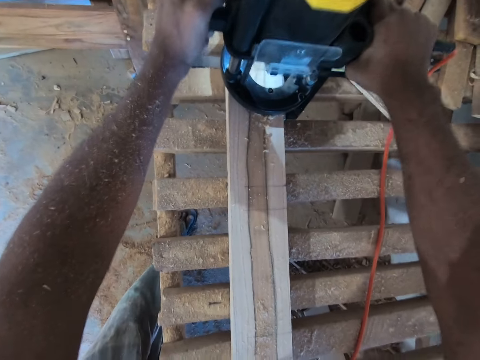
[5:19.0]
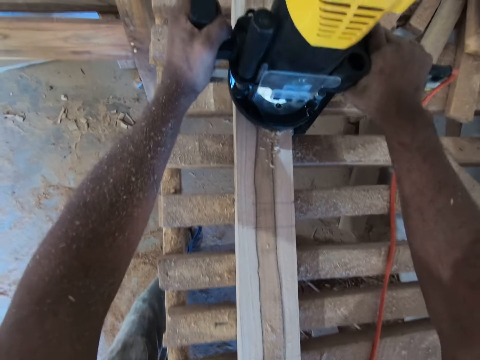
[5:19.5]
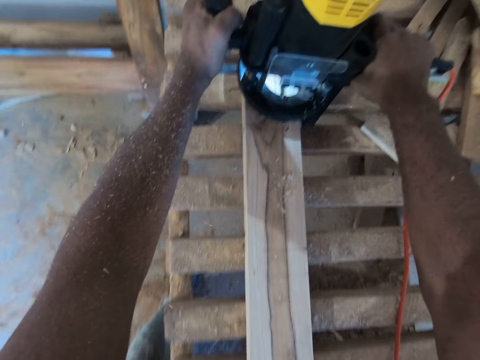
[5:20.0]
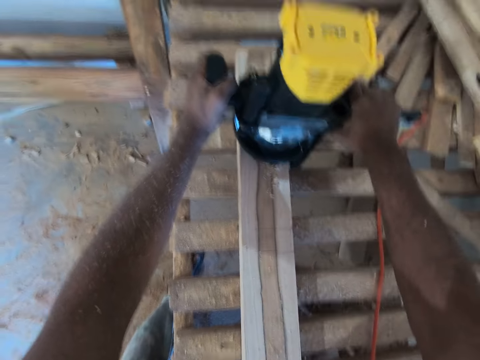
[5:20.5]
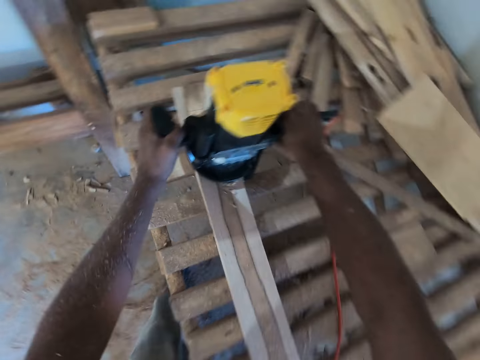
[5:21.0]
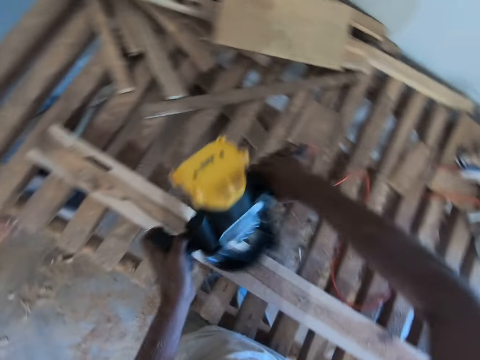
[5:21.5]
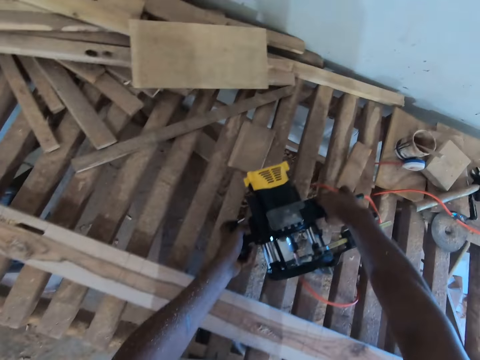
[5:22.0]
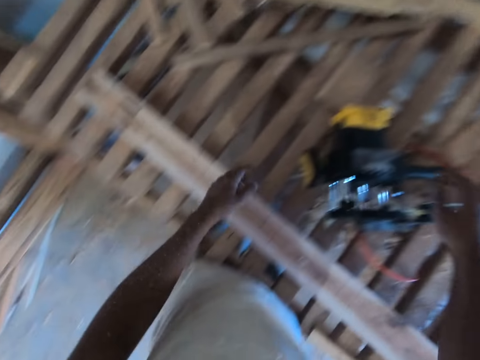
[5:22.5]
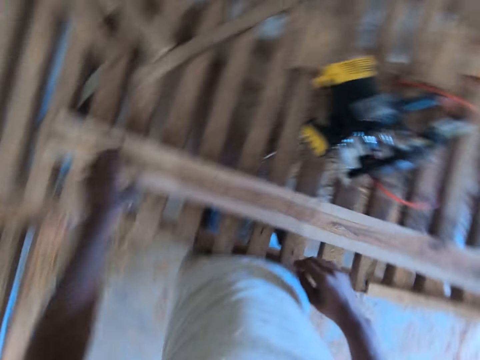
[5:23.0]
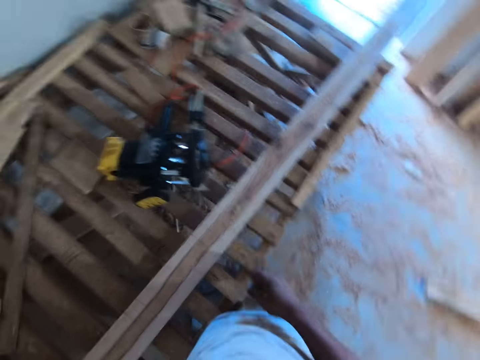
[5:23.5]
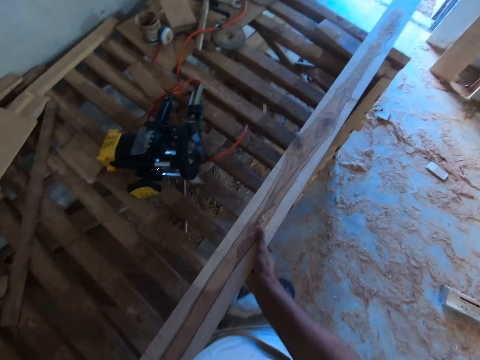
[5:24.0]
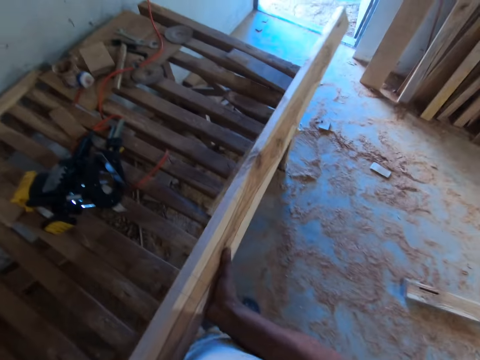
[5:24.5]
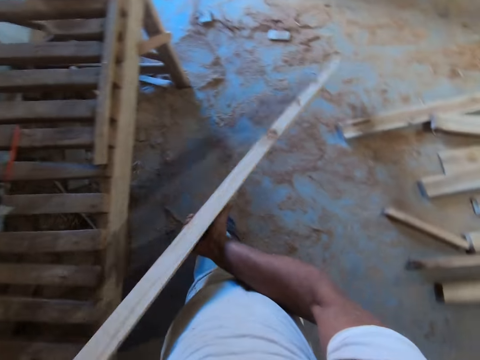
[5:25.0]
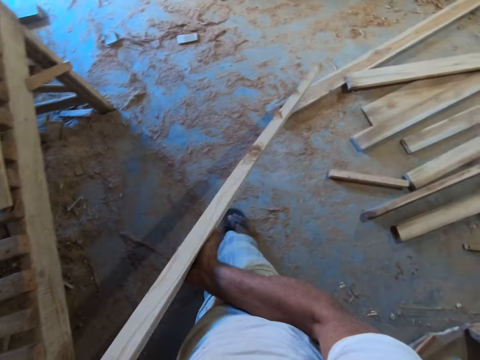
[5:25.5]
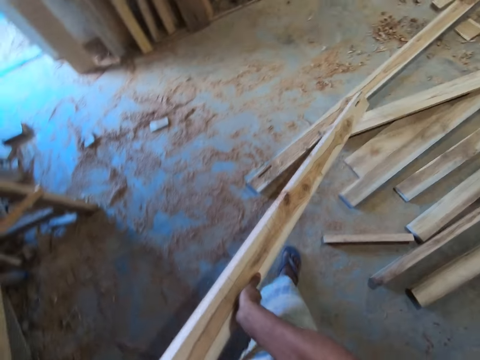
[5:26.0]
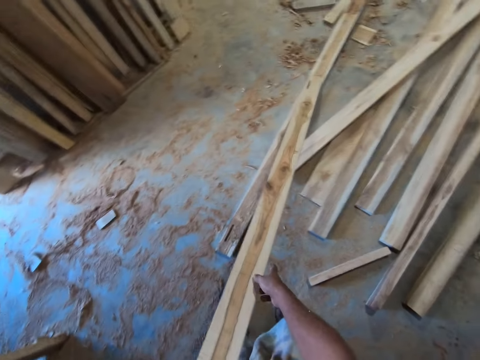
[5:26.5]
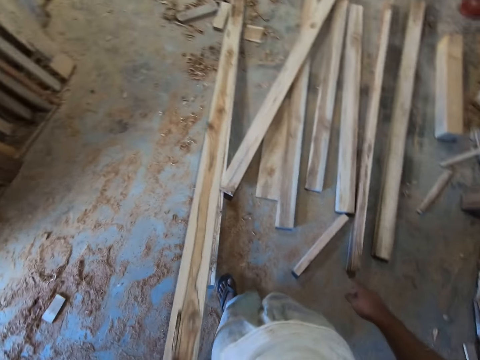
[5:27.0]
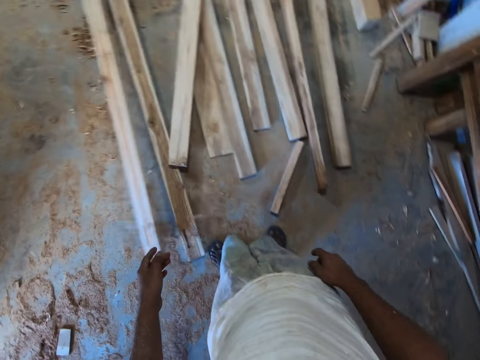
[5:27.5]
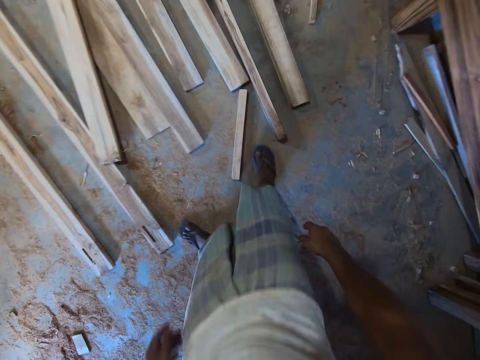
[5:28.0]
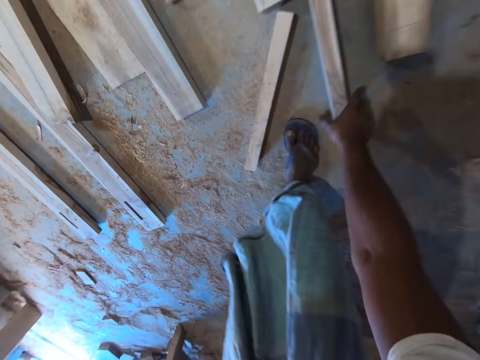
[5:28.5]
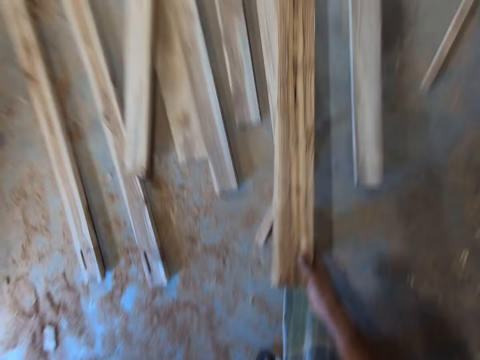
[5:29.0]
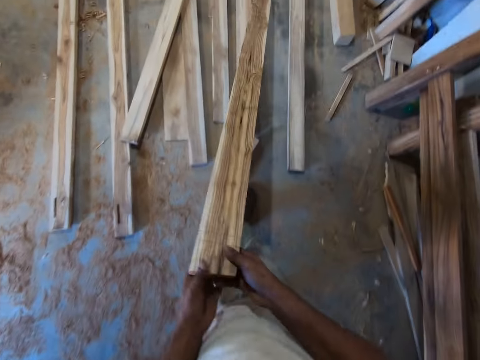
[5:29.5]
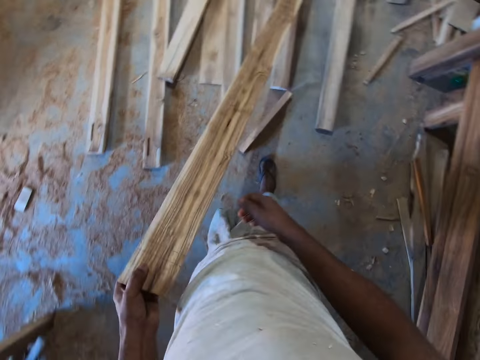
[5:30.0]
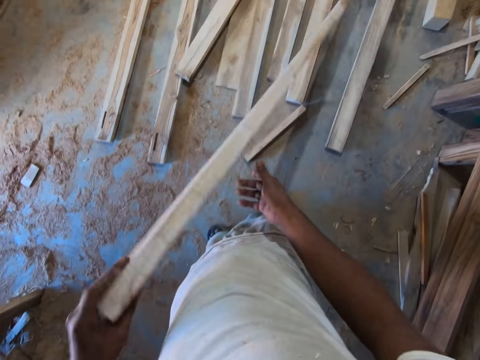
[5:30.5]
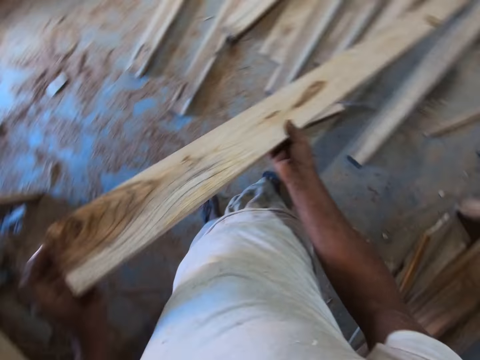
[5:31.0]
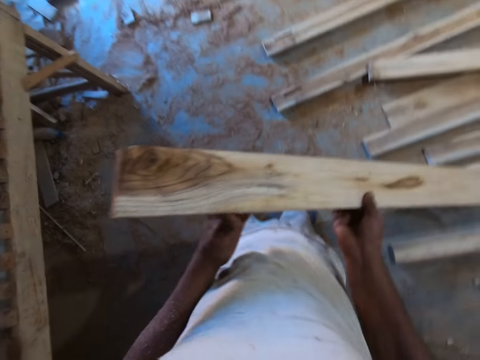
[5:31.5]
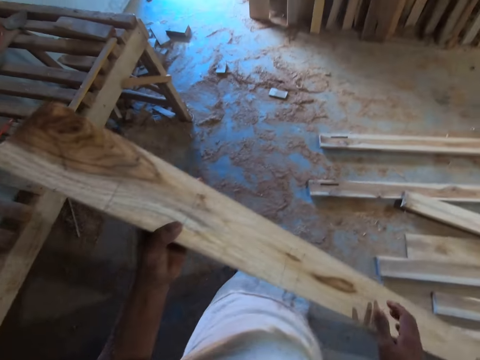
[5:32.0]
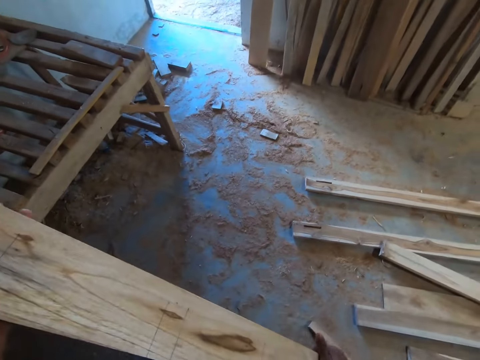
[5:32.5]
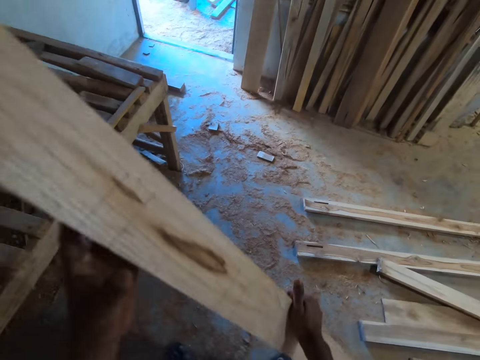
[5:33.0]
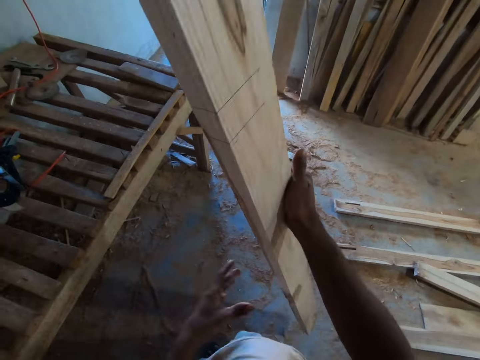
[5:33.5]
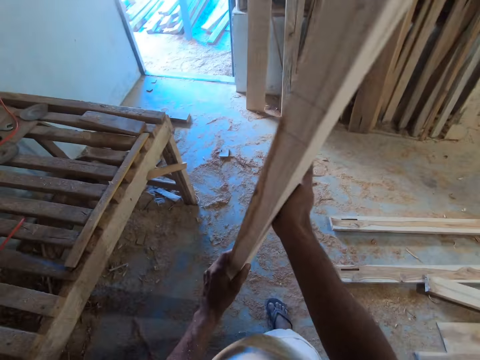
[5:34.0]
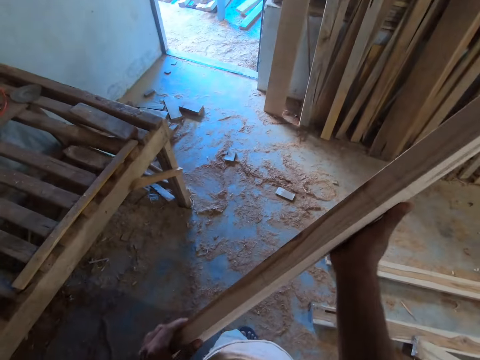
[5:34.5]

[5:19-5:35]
The camera wearer picks up the compact router from the wood plank with both hands. He places the compact router on the workbench with both hands. He picks up the wood plank from the workbench with his left hand. He picks up the wood plank from the workbench with both hands. He places the wood plank on the floor with both hands. He places the wood plank on the floor with his left hand. He picks up the wood plank from the floor with his right hand. He passes the wood plank from his right hand to his left hand. He carries the wood plank with both hands.

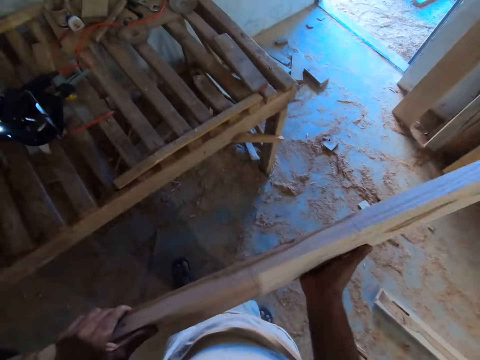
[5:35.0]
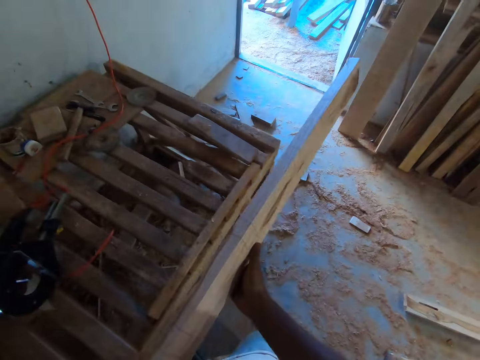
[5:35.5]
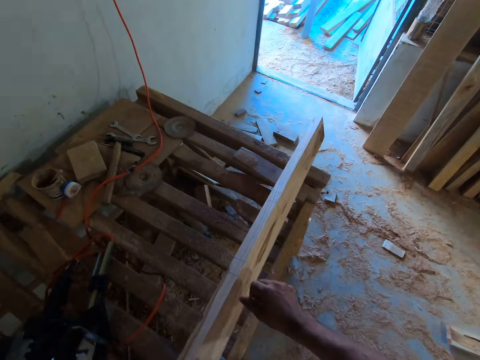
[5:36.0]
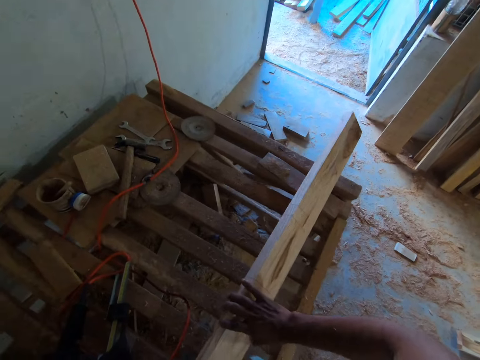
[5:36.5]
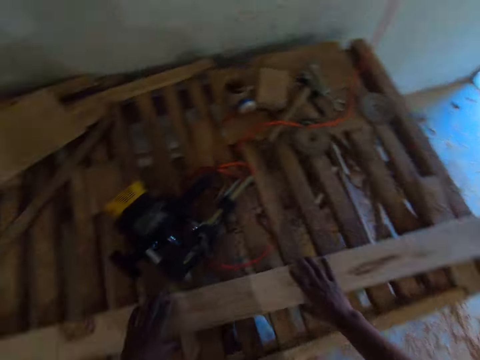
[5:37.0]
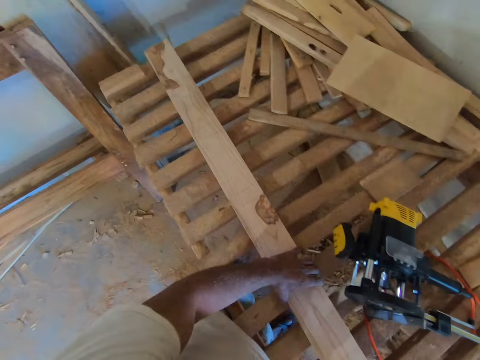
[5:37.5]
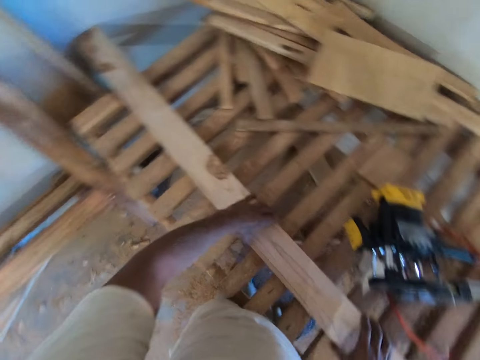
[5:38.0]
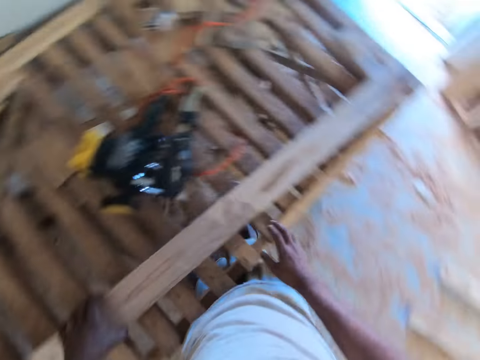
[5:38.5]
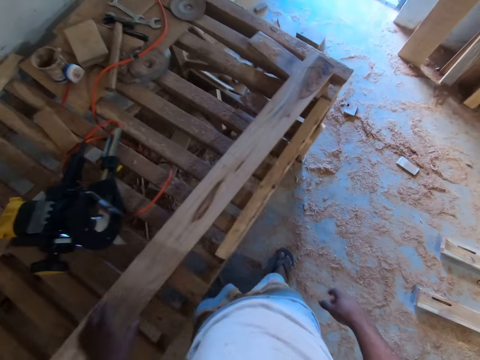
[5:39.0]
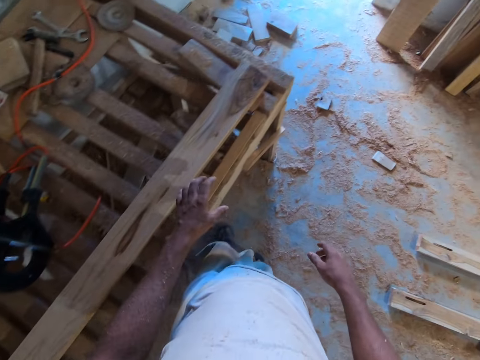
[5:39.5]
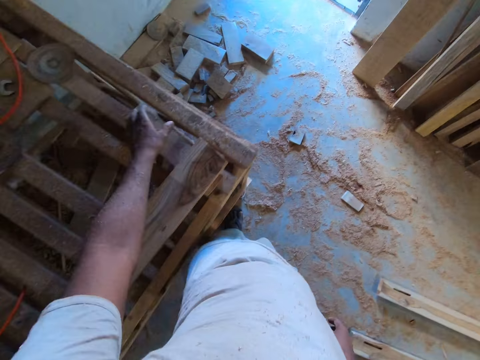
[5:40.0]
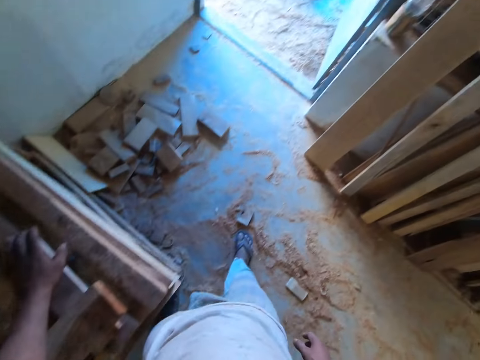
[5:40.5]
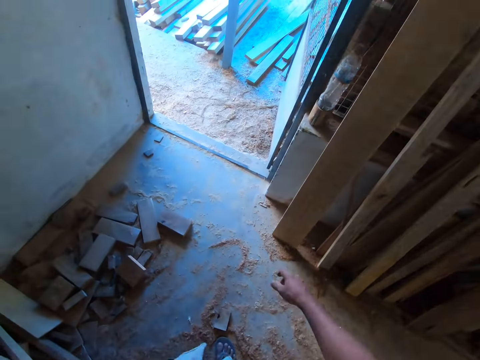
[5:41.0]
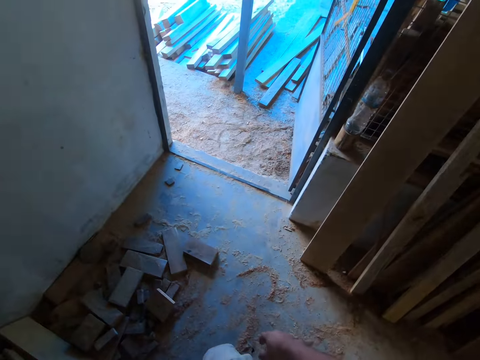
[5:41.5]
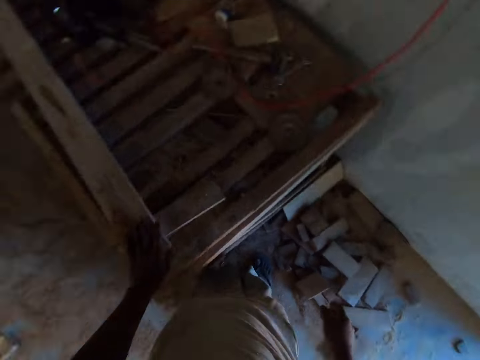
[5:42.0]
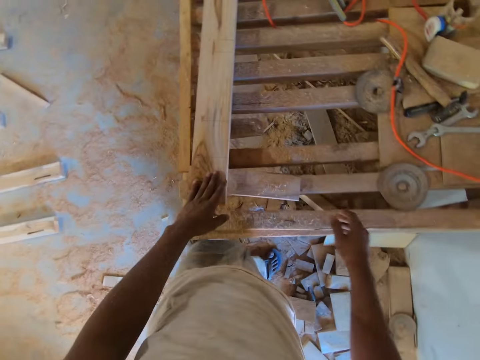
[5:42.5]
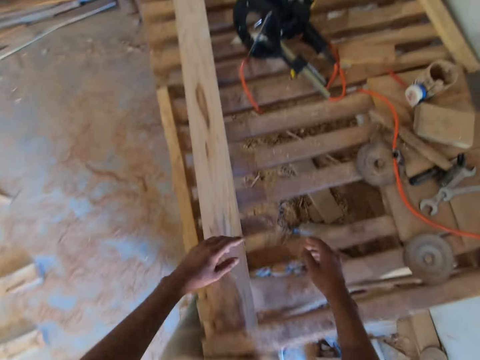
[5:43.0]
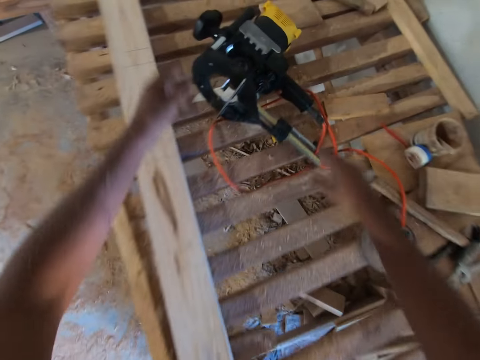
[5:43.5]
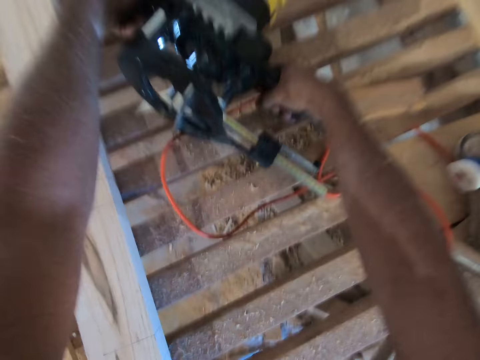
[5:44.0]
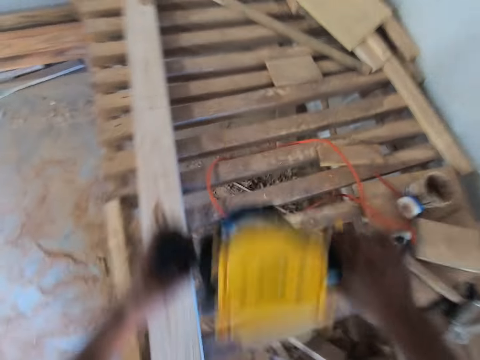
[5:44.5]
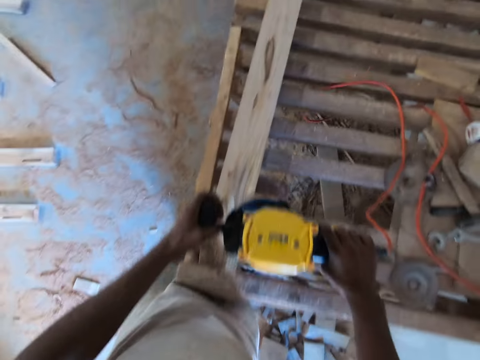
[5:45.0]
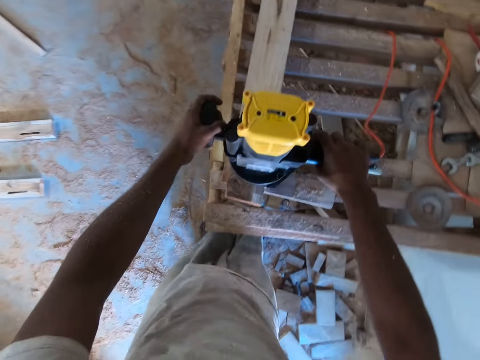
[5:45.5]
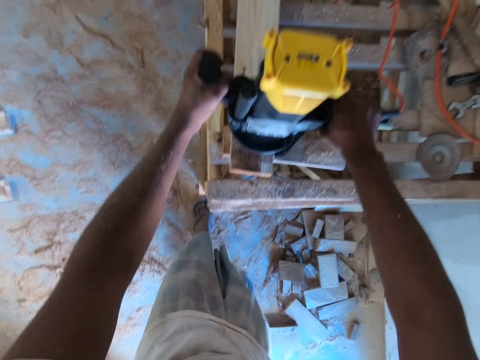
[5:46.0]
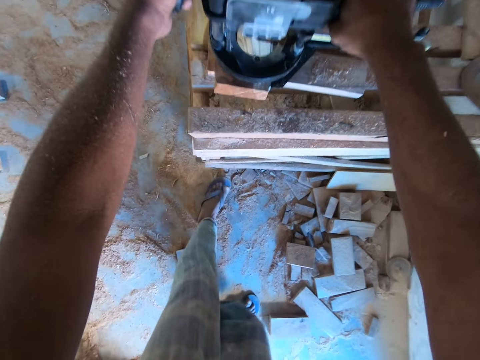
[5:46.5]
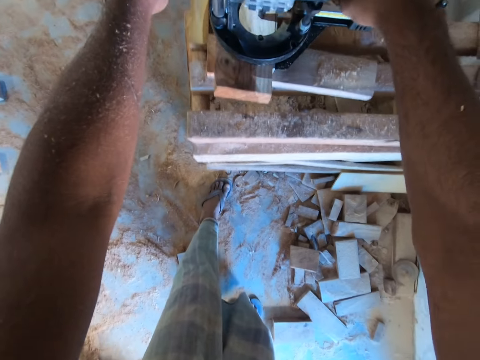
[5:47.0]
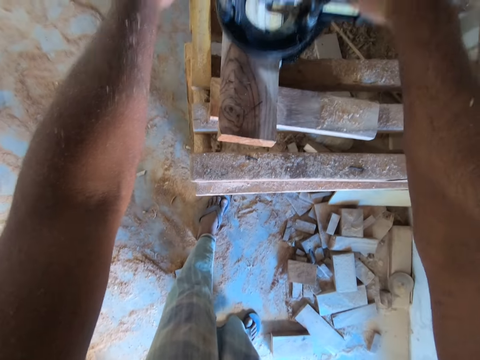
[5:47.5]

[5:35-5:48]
The camera wearer places the wood plank on the workbench or a wooden rack with both hands. He places the wood plank on the workbench with both hands again. He picks up the compact router from the workbench with both hands. He places the compact router on the wood plank with both hands. He moves the compact router on the wood plank with both hands.
